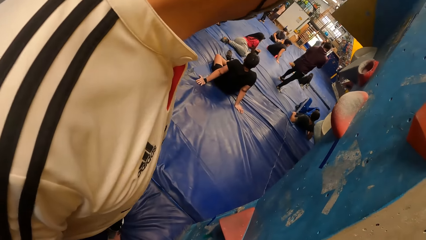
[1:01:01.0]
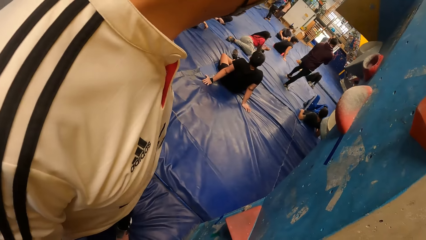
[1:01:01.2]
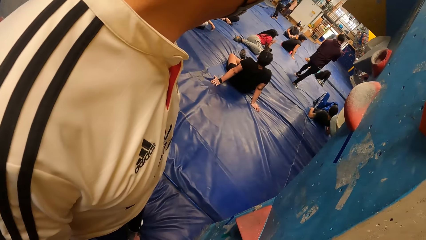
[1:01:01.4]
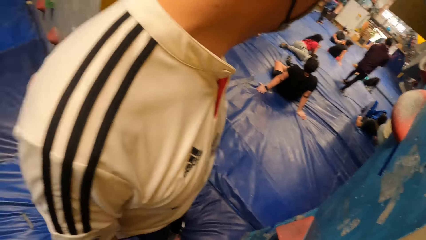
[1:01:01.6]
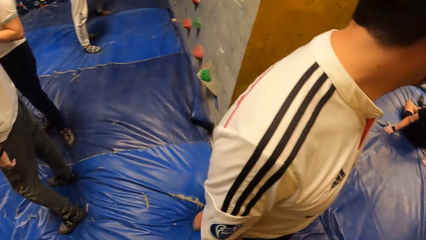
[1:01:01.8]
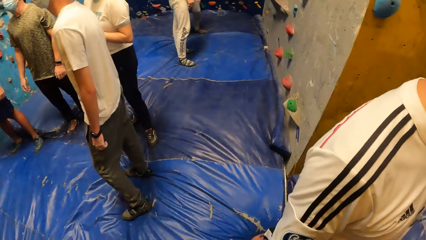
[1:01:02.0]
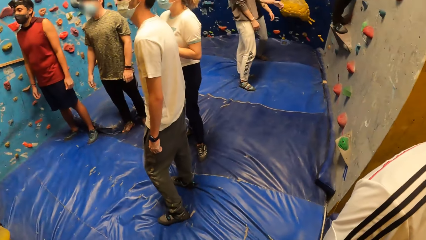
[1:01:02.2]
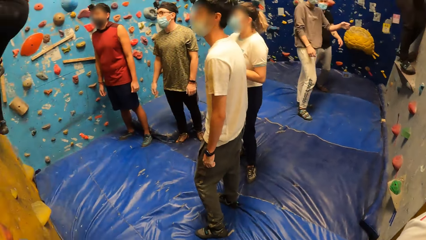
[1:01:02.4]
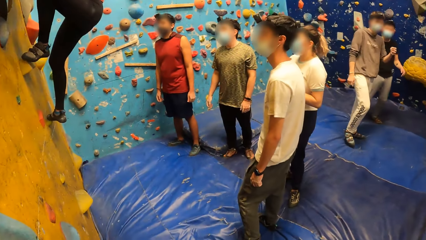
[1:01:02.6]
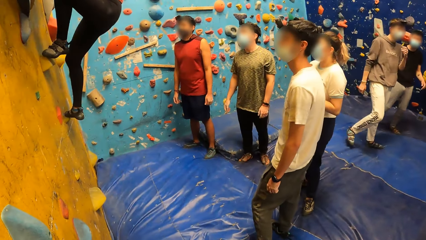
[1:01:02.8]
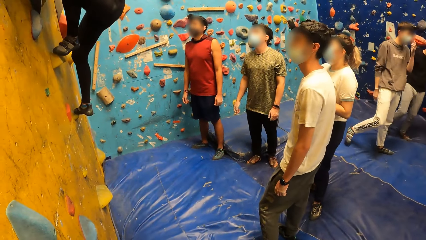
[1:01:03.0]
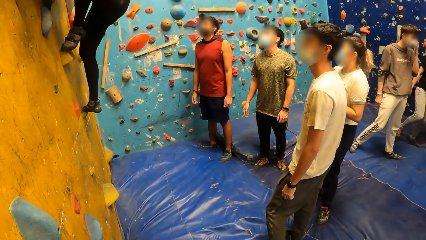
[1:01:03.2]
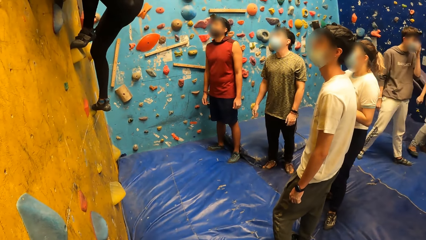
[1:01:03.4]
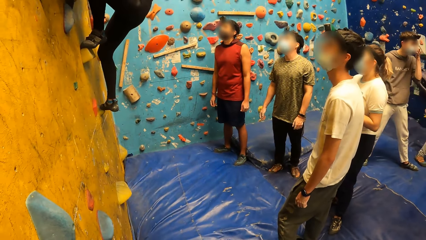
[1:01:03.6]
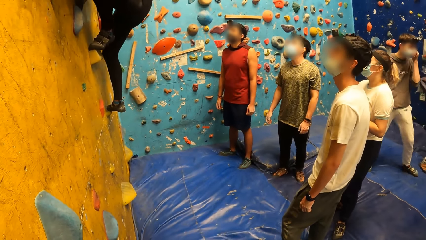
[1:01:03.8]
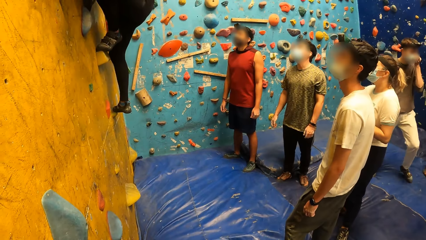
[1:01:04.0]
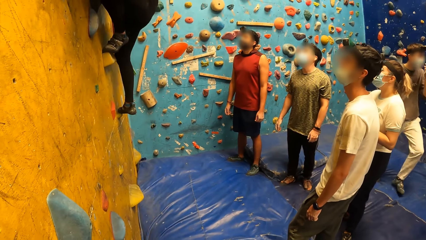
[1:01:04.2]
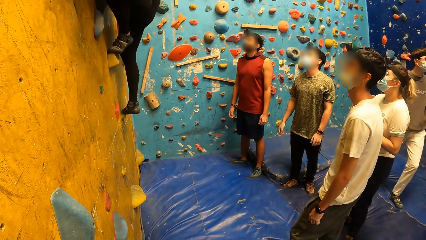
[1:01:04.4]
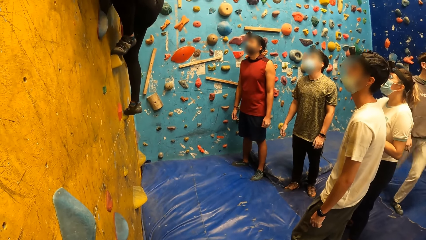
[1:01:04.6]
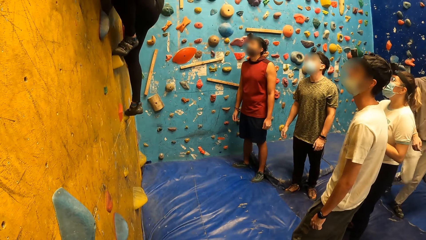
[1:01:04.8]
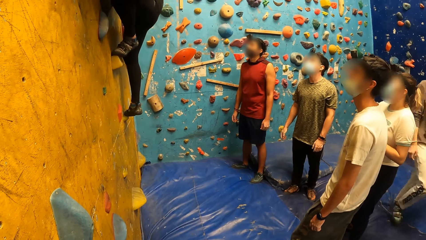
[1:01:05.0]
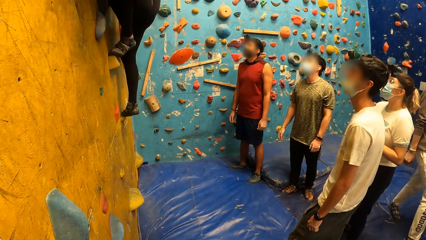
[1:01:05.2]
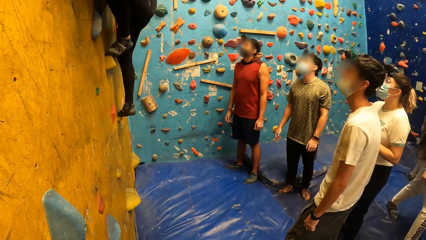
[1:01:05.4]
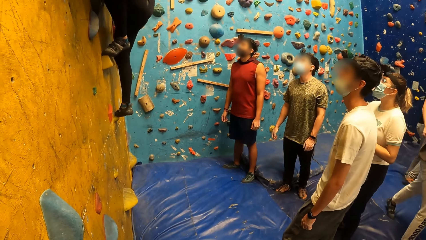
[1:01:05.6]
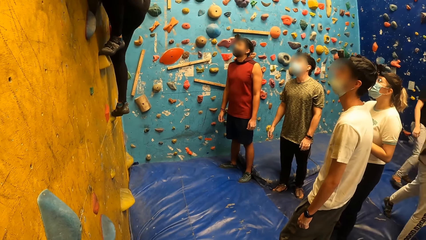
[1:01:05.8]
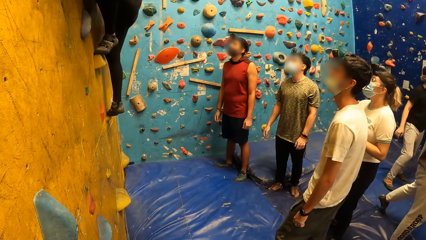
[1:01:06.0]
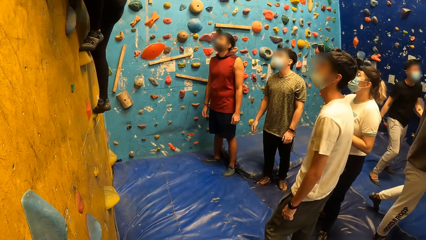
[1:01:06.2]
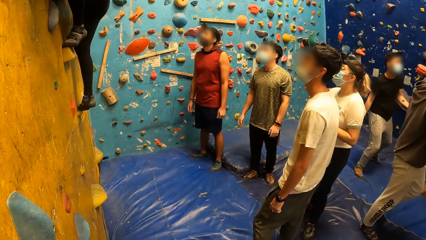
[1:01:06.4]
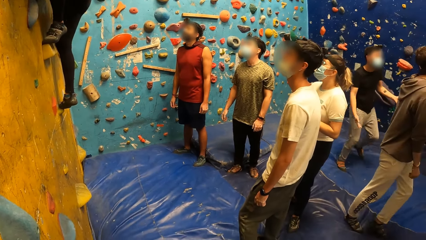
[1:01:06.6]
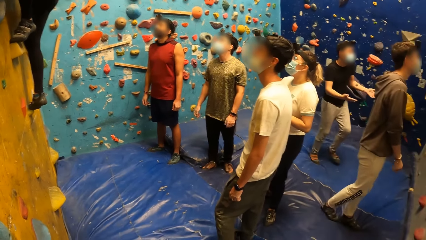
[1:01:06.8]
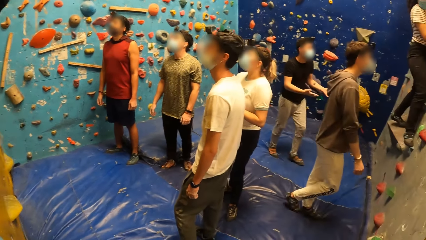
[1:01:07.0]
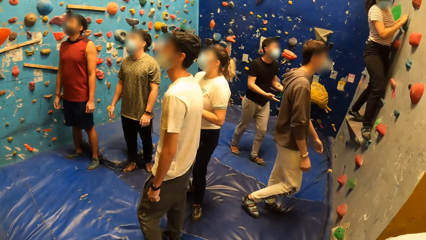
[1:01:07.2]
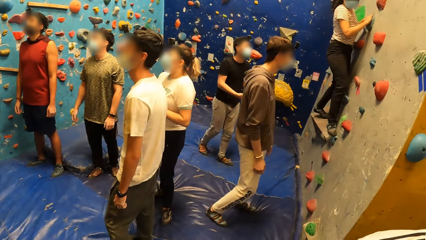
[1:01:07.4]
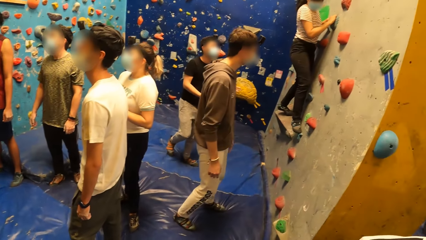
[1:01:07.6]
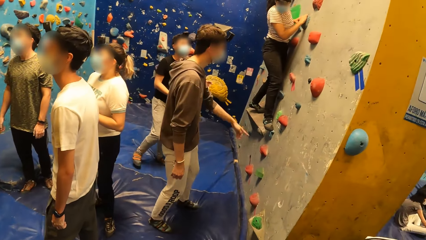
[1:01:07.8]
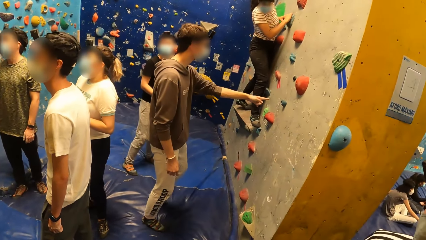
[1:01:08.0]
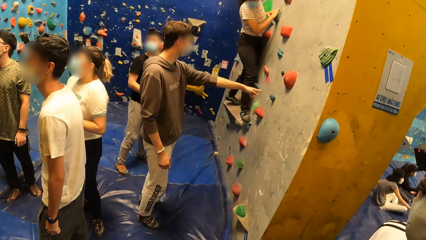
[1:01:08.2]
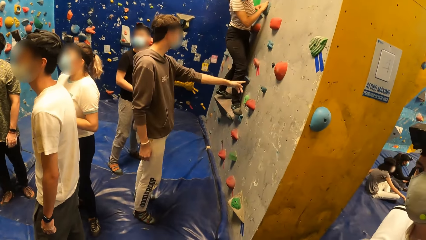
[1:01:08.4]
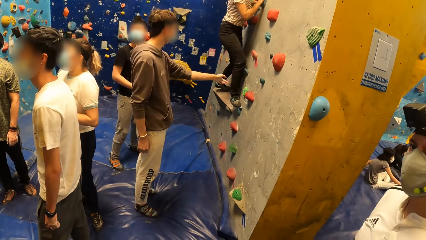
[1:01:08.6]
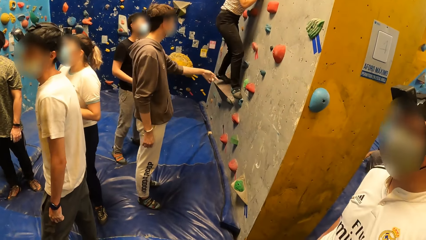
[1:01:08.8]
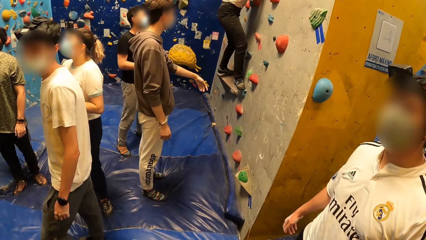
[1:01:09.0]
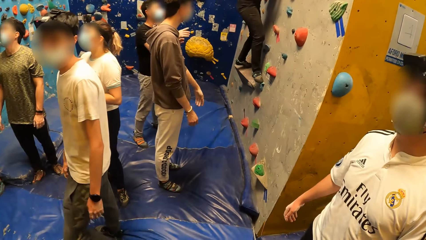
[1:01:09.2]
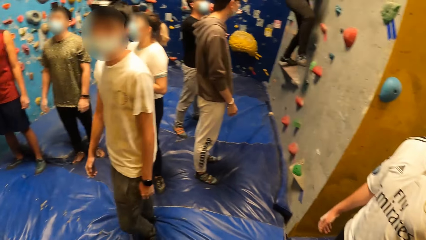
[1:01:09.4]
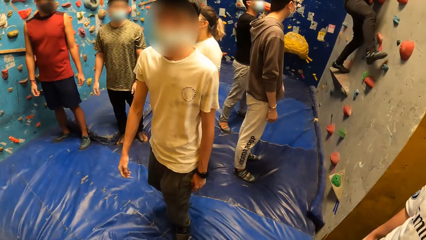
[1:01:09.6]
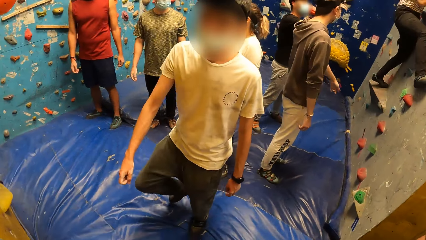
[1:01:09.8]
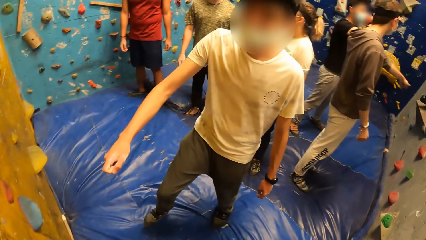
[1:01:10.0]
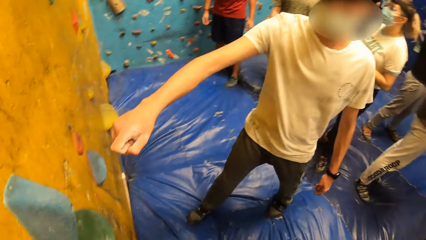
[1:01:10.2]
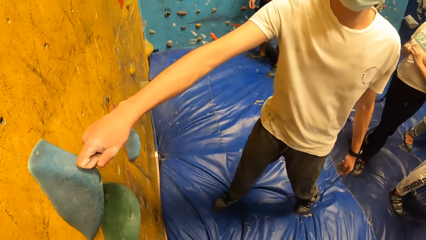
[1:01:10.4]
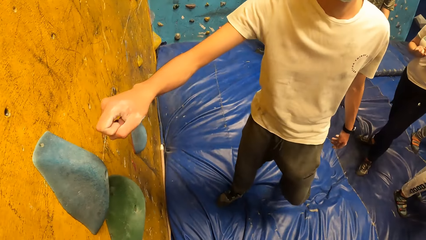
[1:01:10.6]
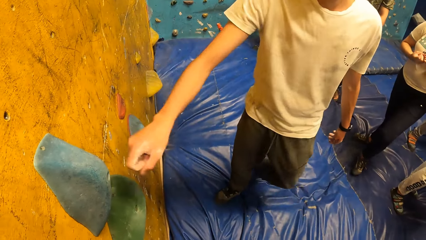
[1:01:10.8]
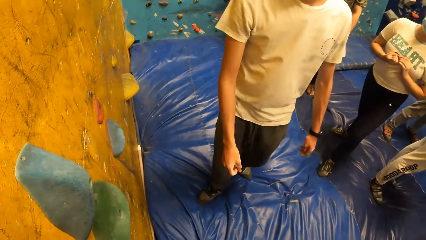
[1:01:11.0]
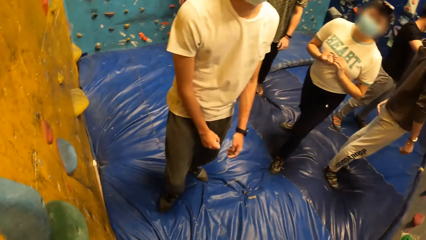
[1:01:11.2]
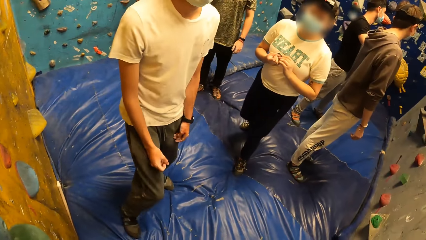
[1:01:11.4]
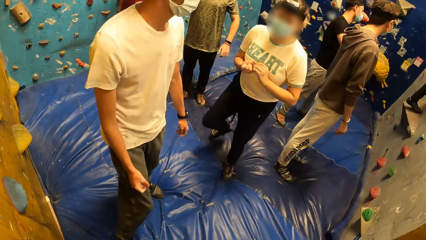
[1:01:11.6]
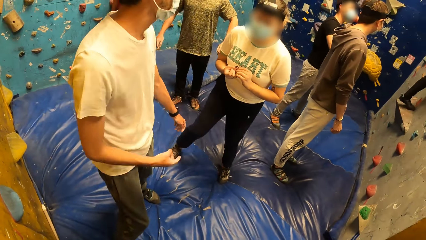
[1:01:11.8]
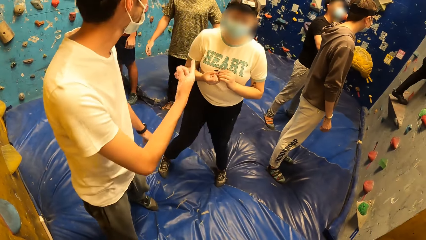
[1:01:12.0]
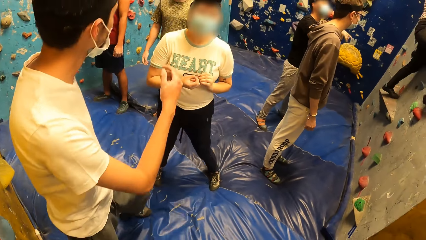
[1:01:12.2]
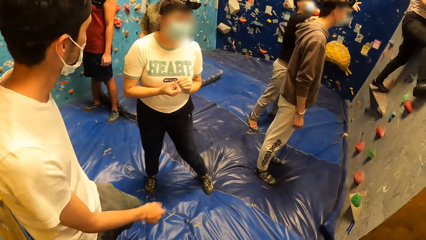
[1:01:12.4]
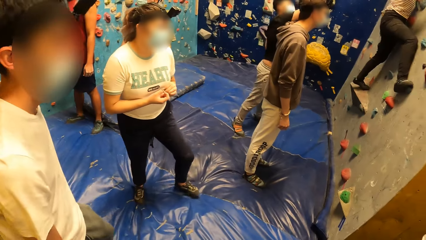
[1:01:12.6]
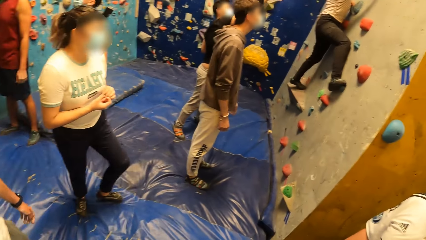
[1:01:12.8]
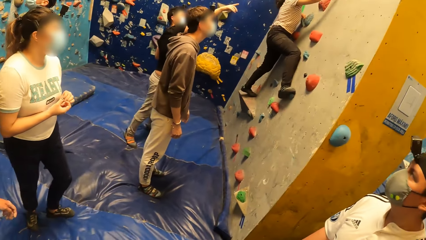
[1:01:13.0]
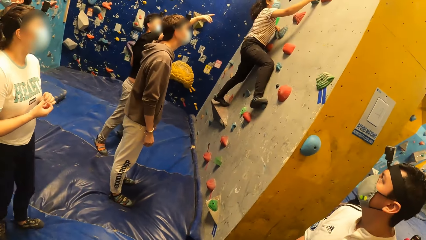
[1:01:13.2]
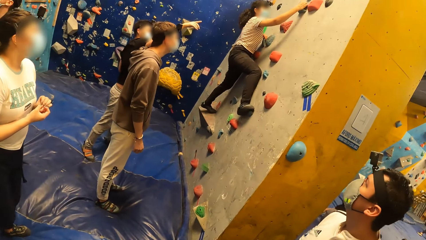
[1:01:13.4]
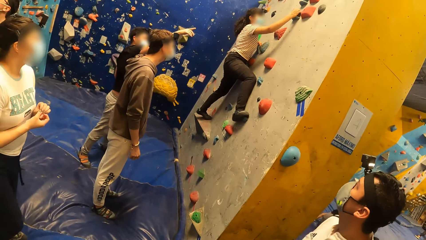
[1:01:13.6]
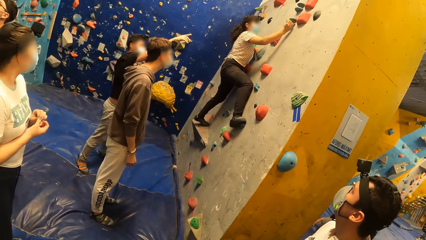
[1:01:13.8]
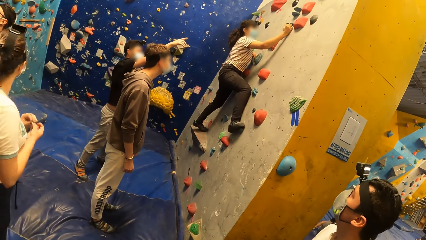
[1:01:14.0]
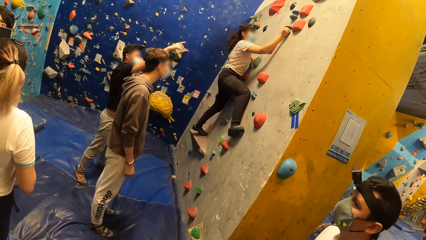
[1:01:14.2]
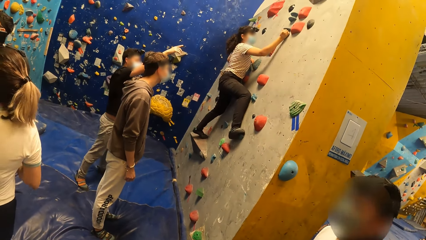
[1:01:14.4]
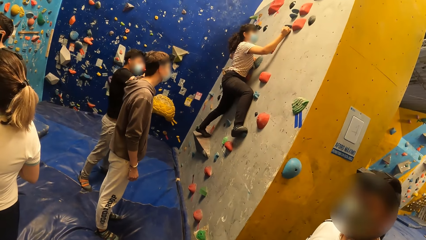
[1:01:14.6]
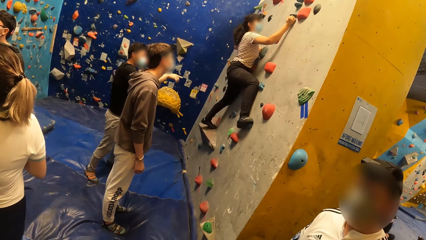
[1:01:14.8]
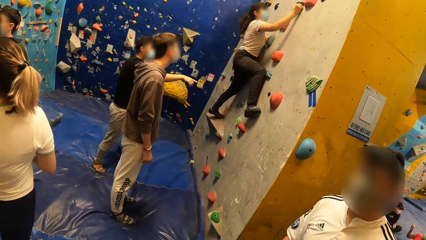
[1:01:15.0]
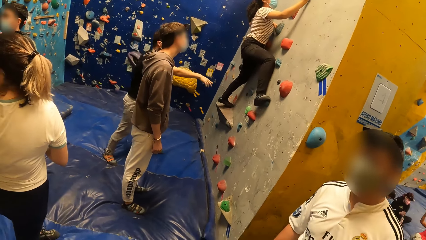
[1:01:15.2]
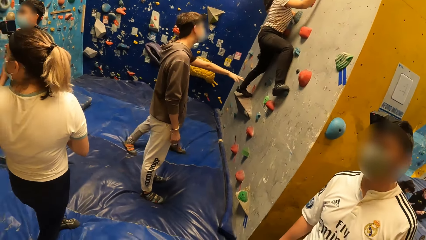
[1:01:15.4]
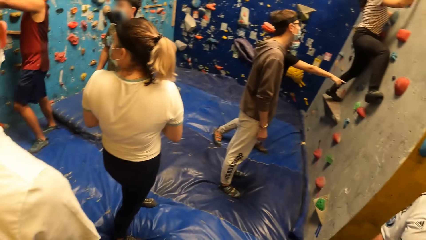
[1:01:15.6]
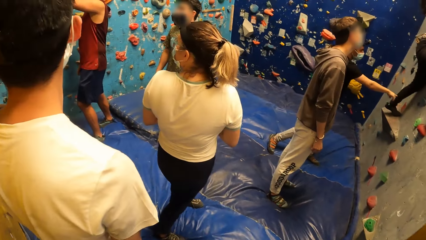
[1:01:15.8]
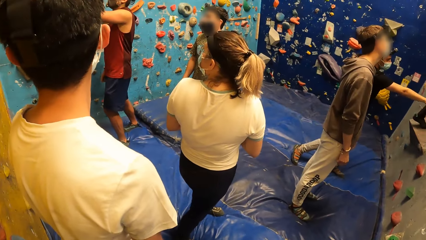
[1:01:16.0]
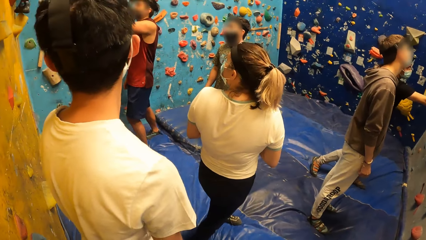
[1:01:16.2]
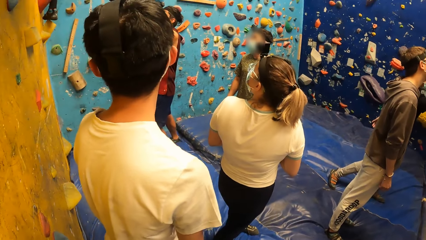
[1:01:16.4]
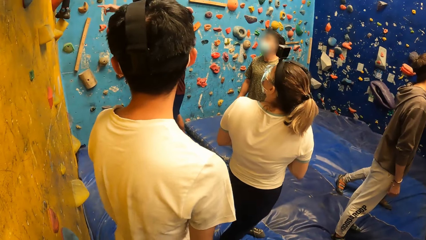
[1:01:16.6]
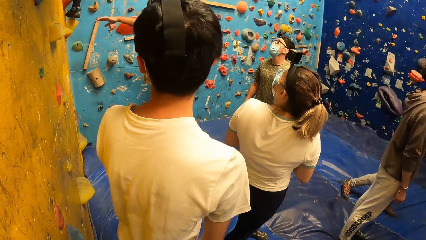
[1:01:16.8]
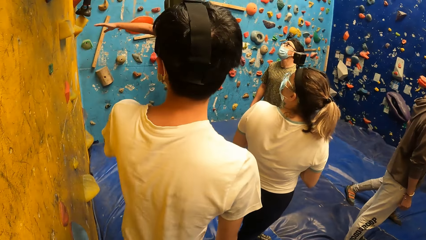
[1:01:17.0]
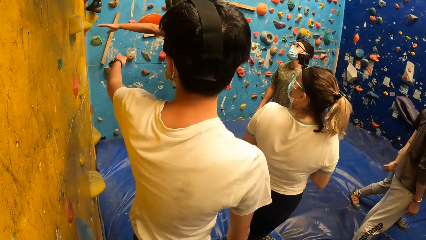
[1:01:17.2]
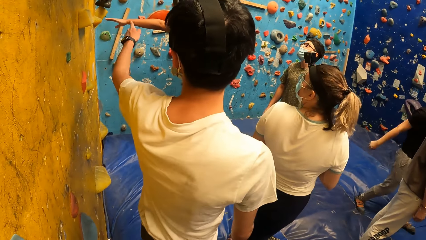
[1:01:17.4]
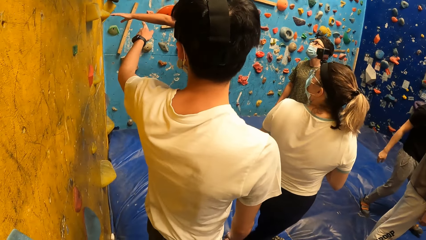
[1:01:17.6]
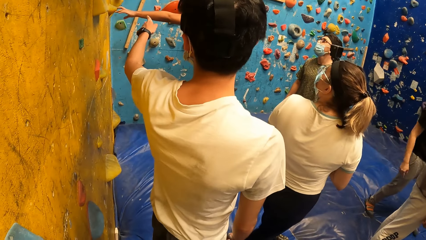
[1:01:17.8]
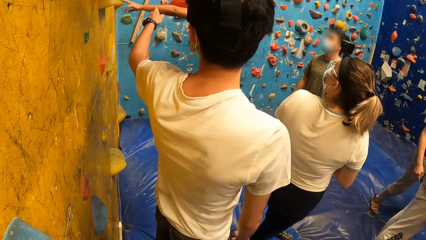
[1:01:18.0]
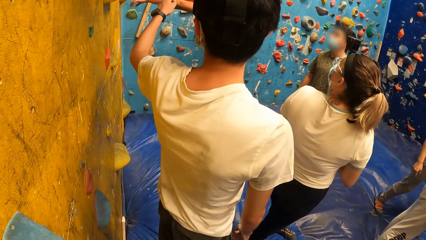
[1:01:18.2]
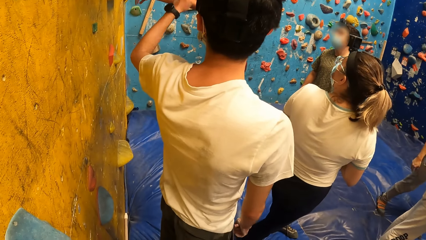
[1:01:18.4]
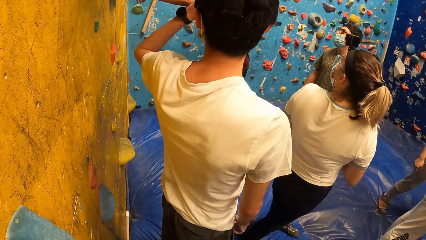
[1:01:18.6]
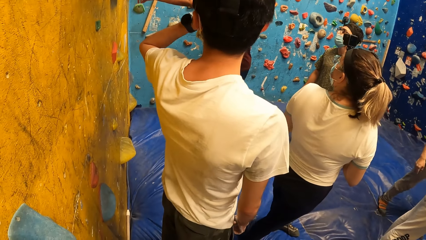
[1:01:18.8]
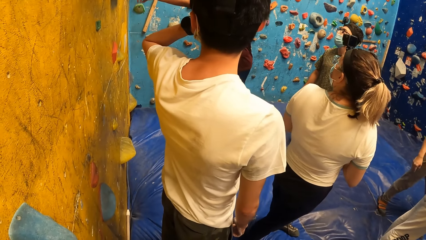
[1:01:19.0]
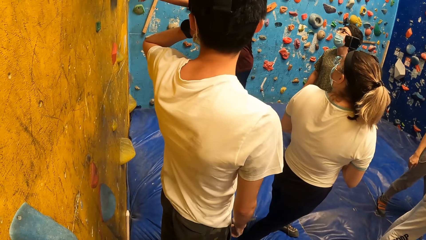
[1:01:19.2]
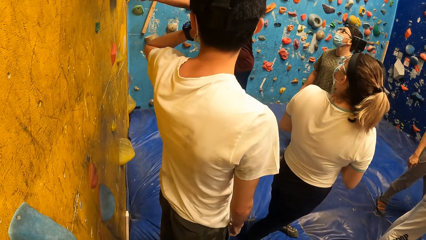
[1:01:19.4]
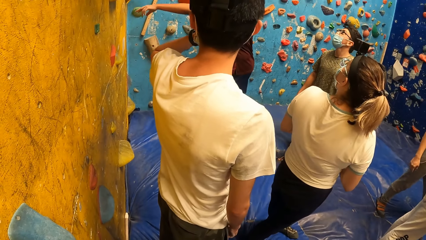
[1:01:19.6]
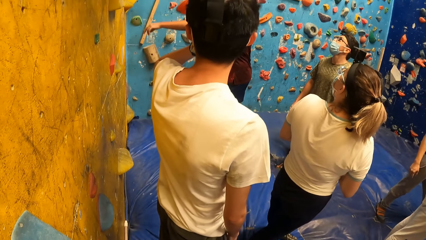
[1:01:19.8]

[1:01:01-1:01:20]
The camera wearer looks around the room. A man looks around the room. The camera wearer looks around the room. Another man taps a hand hold on the wall with his right hand. The first man talks to the camera wearer. A third man looks around the room. The camera wearer looks around the room. A fourth man touches a hand hold on the wall with his left hand.
